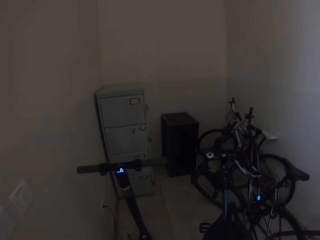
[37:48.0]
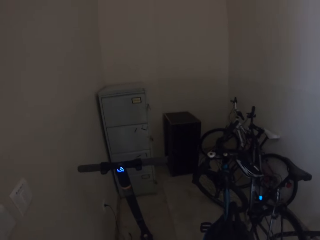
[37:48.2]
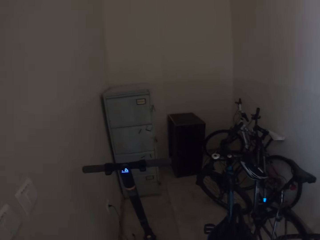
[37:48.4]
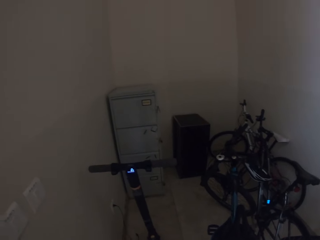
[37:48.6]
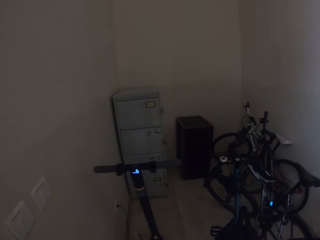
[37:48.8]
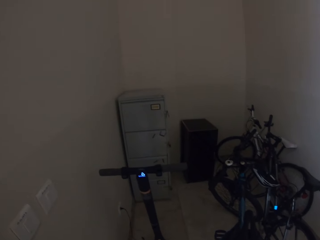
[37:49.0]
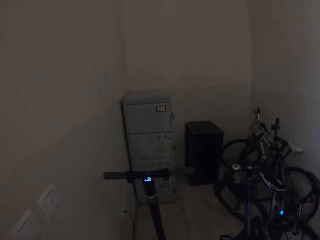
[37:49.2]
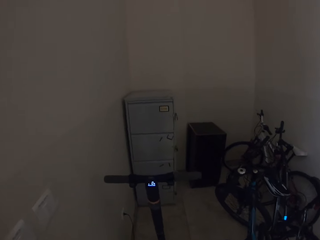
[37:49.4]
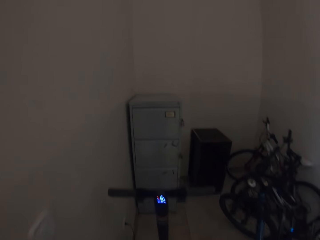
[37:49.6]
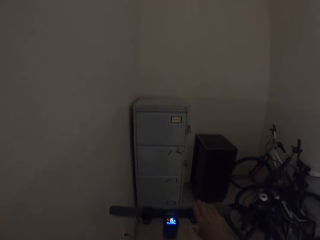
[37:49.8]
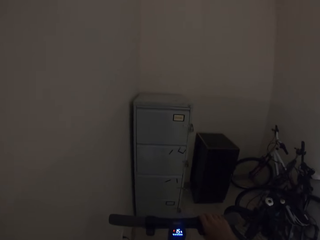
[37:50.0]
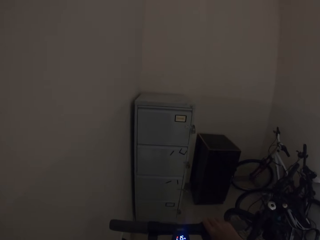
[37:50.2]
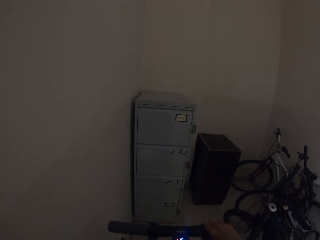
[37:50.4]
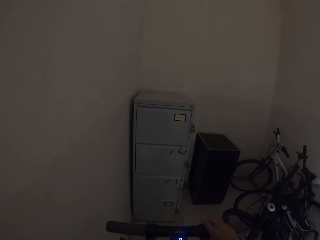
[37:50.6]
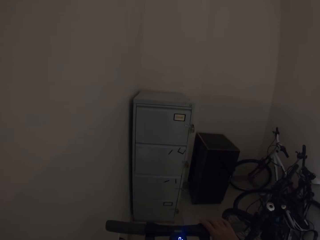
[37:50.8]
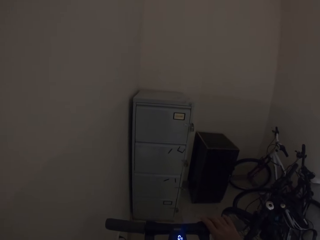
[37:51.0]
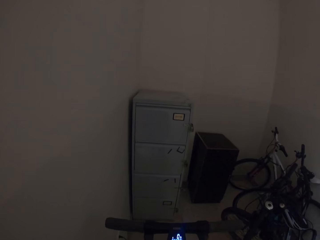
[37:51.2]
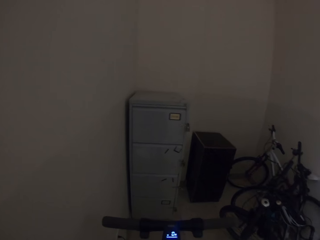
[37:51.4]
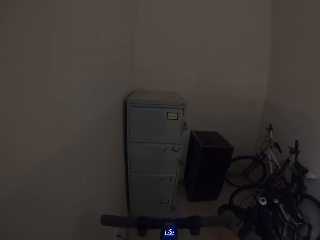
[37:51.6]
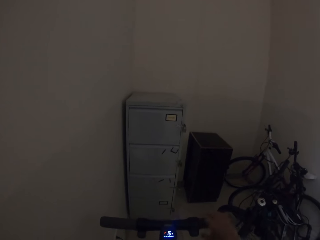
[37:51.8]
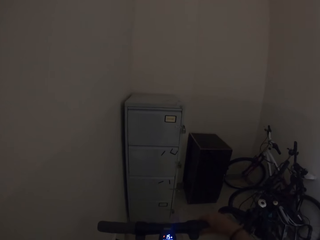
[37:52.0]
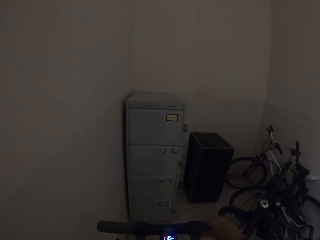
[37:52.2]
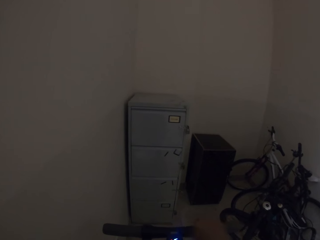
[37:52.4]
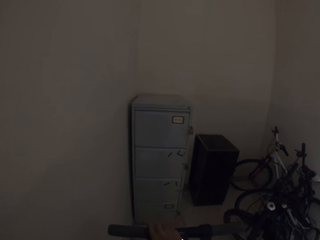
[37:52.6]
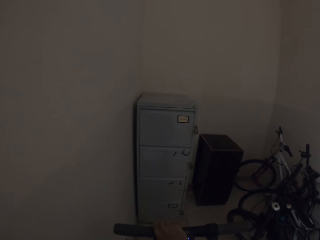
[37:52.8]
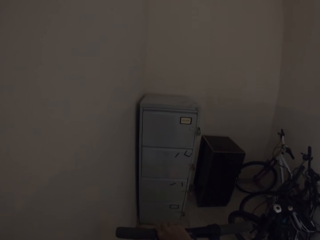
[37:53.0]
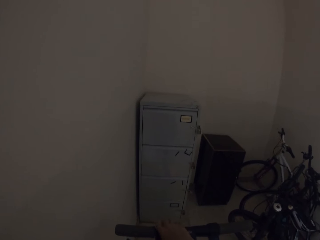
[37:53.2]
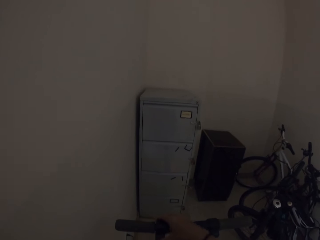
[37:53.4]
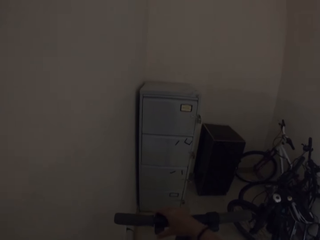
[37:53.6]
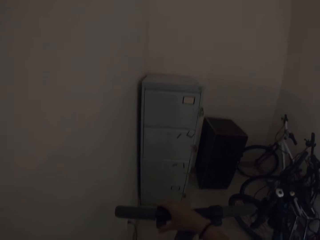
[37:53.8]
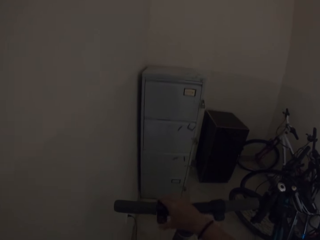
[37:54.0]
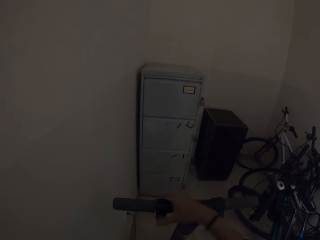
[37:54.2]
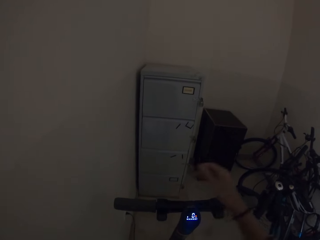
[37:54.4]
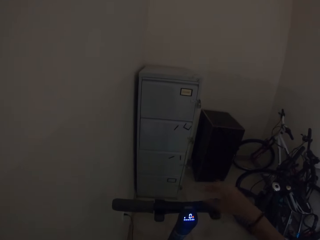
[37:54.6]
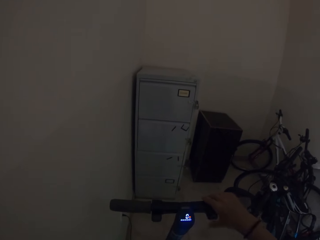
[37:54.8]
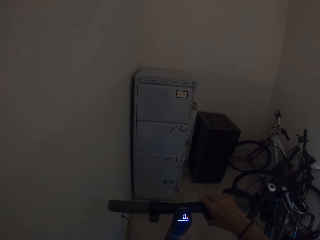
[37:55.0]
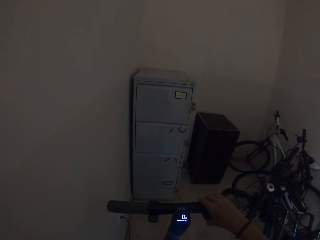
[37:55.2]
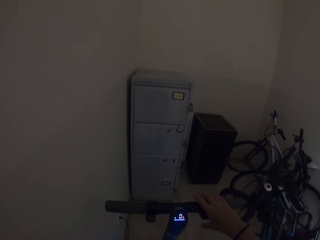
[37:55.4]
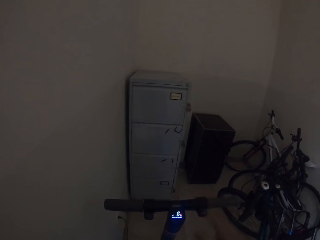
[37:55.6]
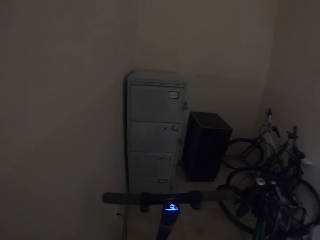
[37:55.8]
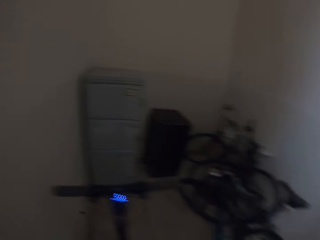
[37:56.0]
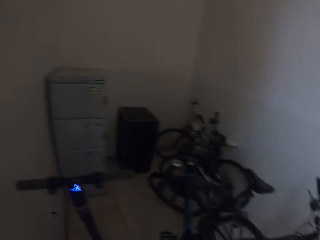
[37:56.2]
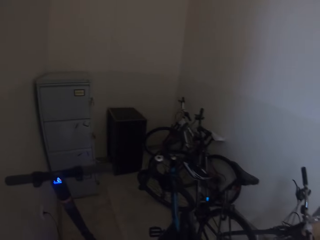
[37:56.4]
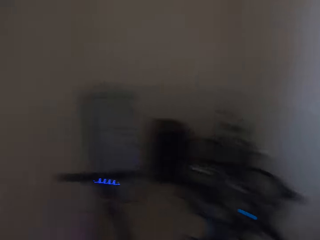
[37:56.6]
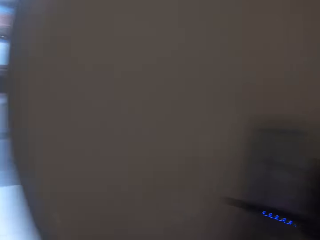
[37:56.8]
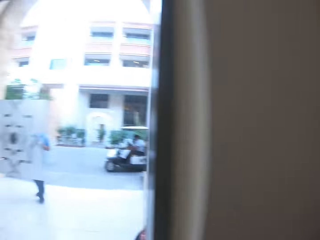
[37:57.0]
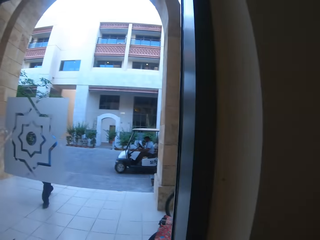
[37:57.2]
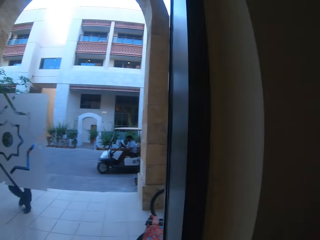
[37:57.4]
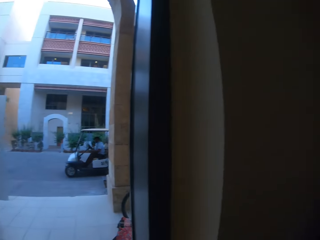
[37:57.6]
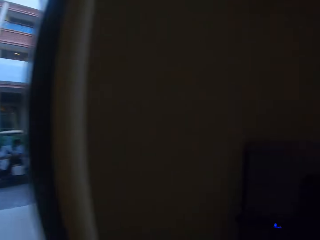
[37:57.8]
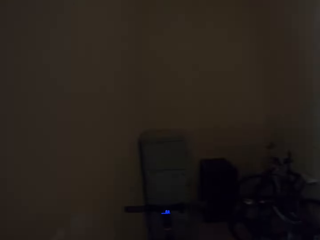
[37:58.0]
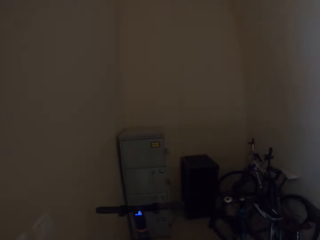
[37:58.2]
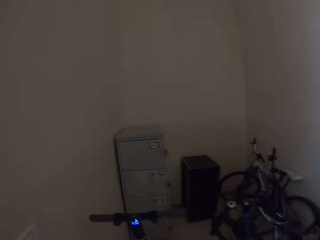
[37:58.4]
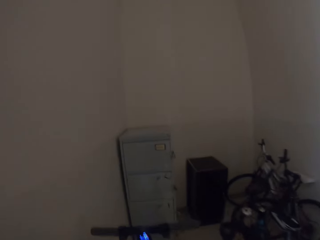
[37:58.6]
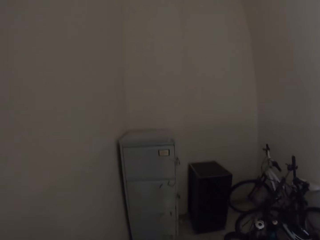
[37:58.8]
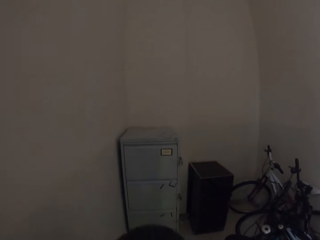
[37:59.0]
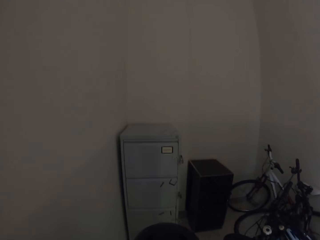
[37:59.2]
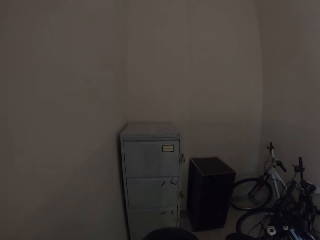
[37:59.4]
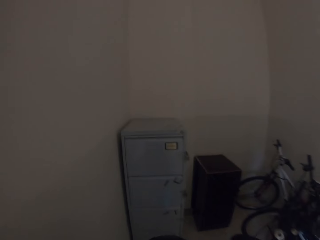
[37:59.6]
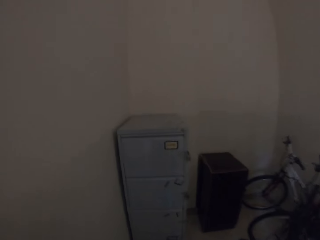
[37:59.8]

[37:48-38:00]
The camera wearer holds the bicycle.

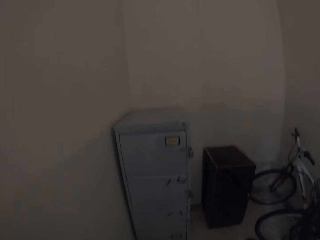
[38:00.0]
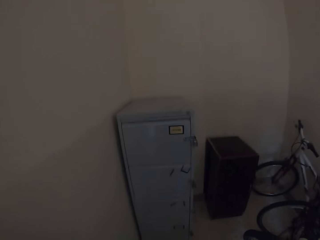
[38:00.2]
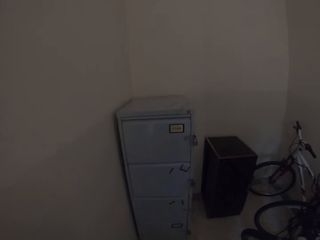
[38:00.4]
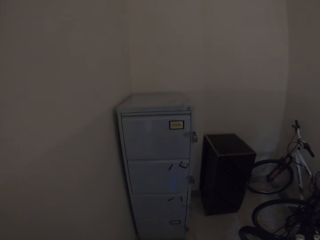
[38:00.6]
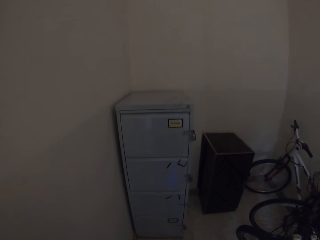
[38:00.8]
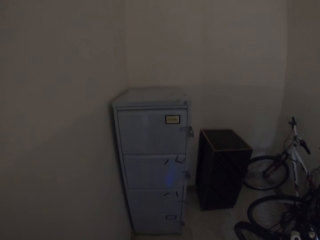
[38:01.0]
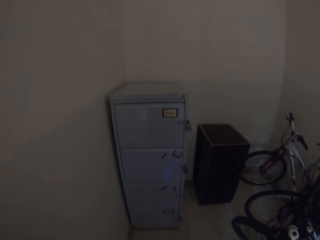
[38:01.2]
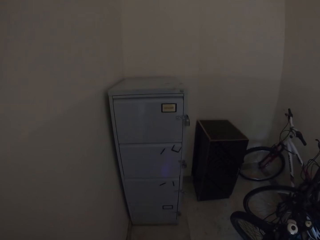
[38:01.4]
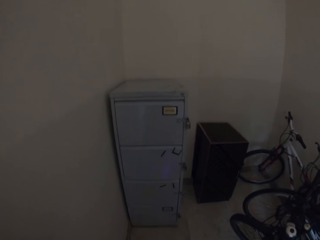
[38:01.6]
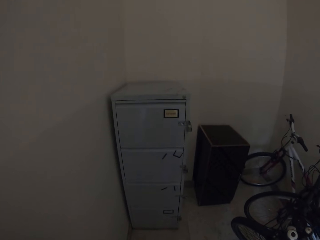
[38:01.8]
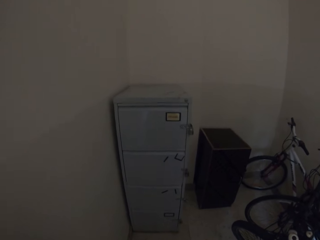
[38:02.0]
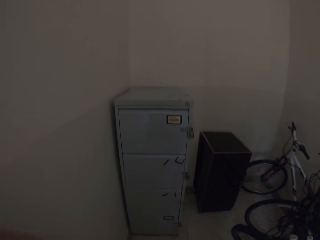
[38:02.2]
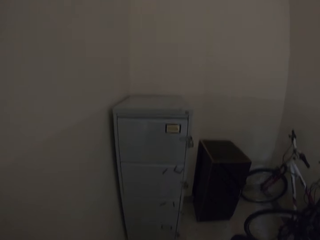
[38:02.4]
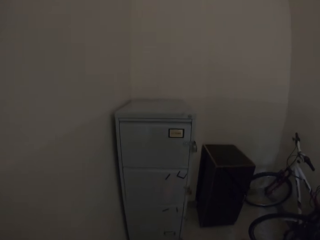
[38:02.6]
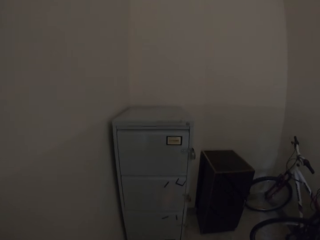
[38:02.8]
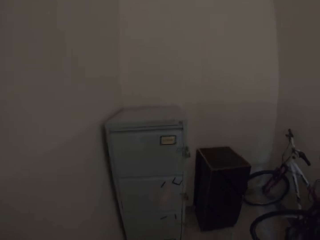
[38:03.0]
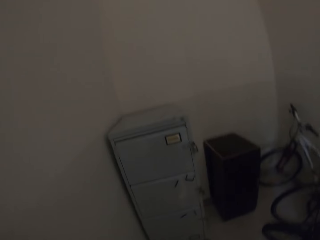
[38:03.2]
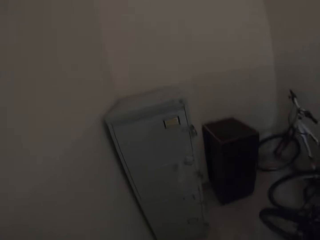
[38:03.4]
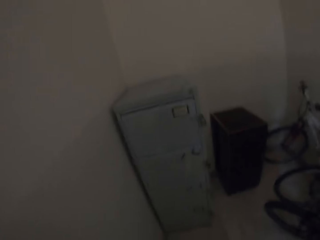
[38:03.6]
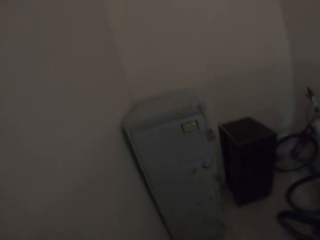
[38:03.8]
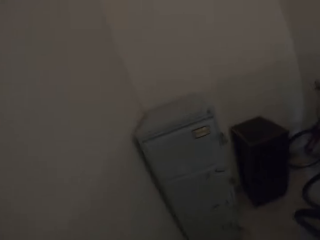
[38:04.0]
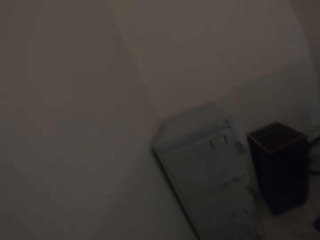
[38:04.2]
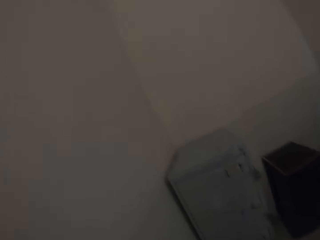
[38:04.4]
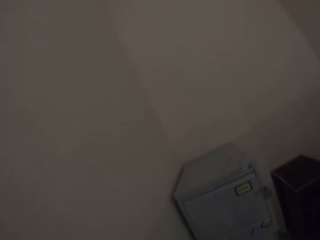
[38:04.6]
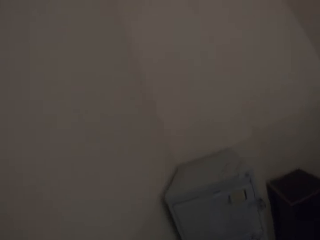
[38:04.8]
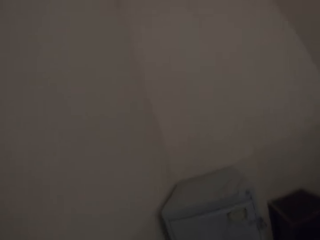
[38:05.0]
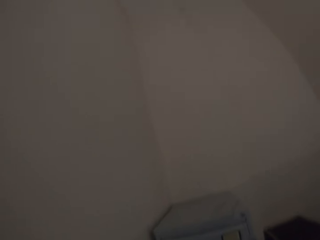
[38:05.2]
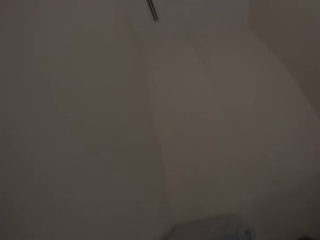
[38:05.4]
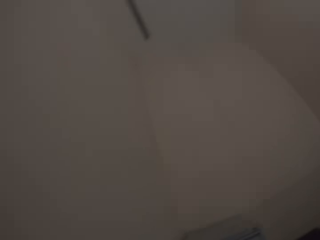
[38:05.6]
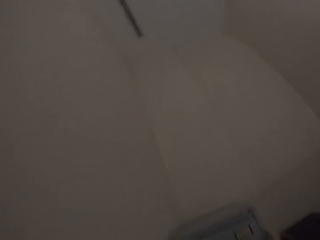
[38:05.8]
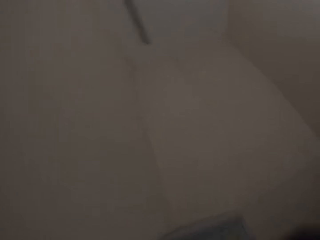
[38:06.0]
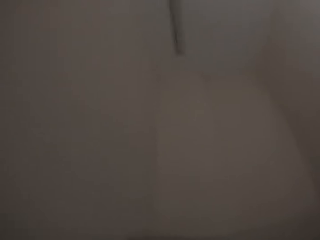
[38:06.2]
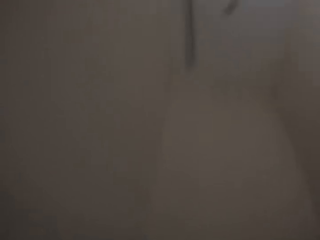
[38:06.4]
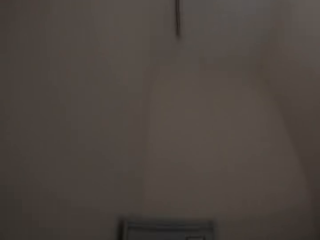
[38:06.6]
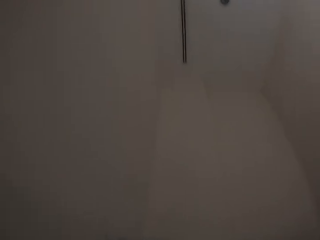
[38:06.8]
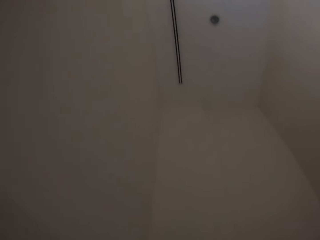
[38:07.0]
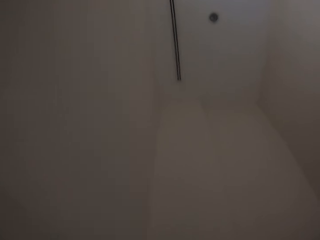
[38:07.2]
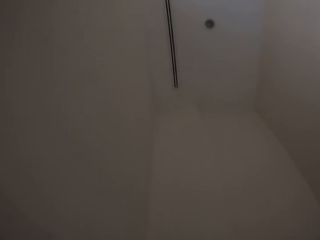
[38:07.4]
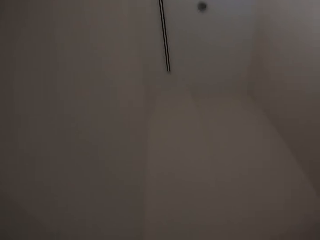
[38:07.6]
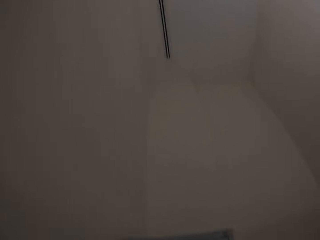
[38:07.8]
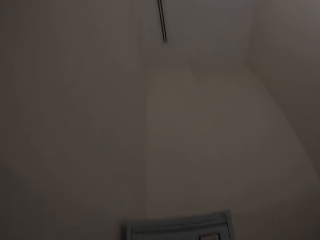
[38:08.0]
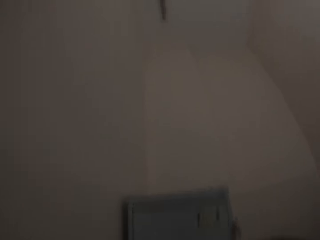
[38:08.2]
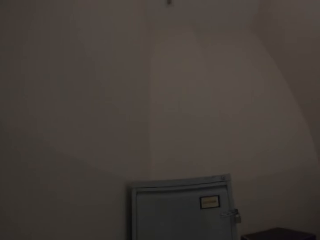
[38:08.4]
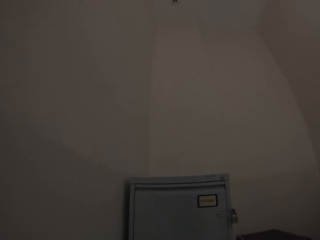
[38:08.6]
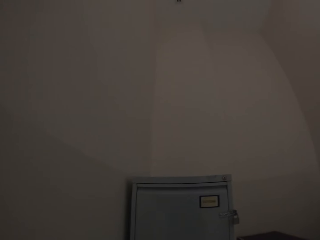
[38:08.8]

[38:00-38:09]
The camera wearer looks around the room.
